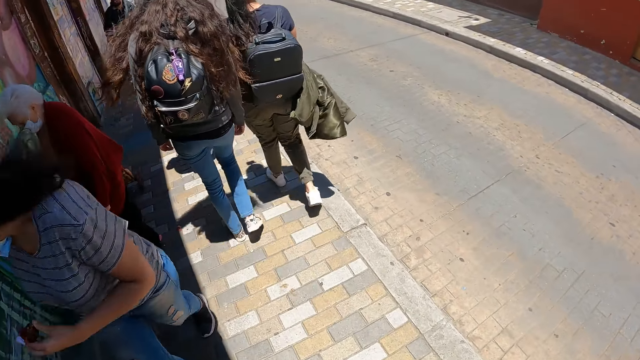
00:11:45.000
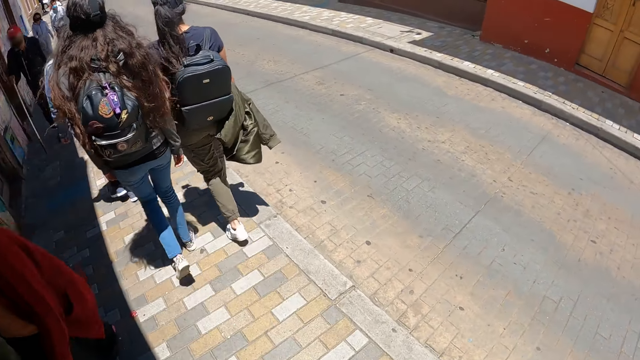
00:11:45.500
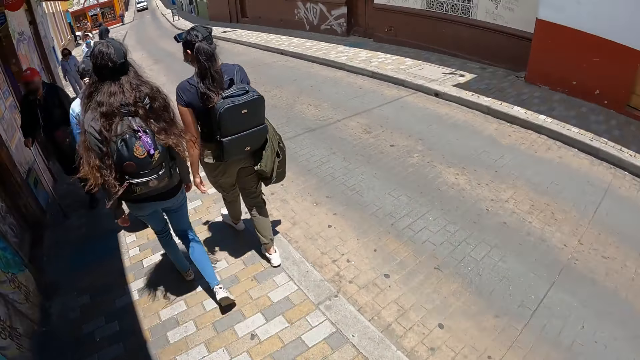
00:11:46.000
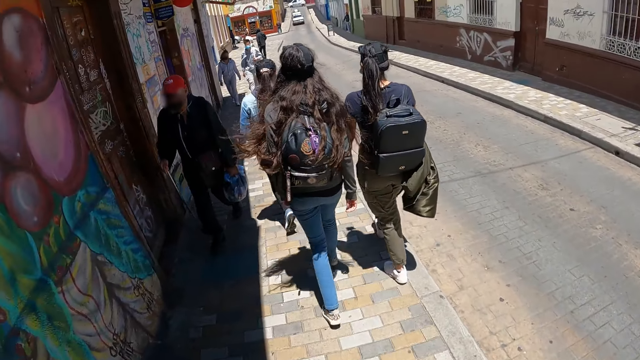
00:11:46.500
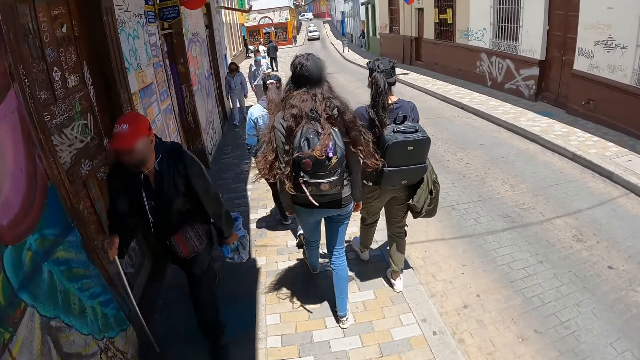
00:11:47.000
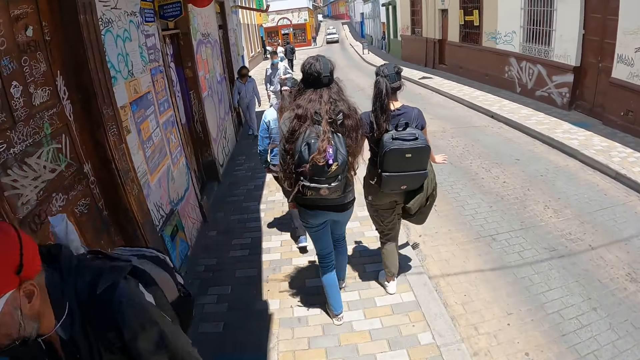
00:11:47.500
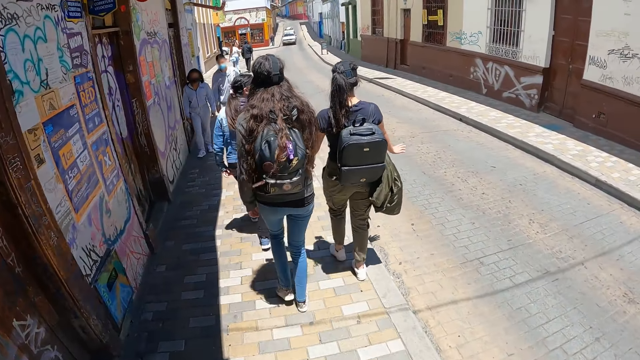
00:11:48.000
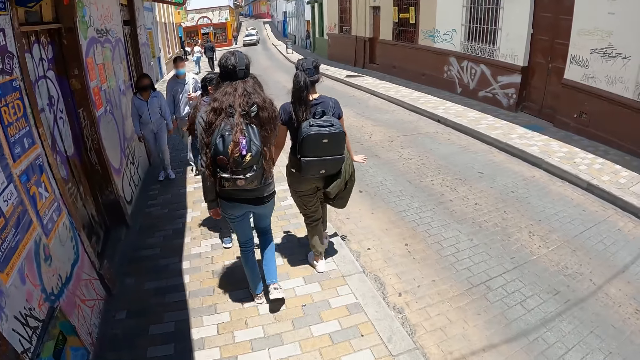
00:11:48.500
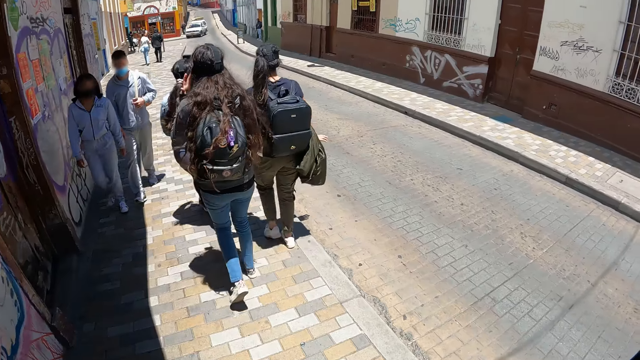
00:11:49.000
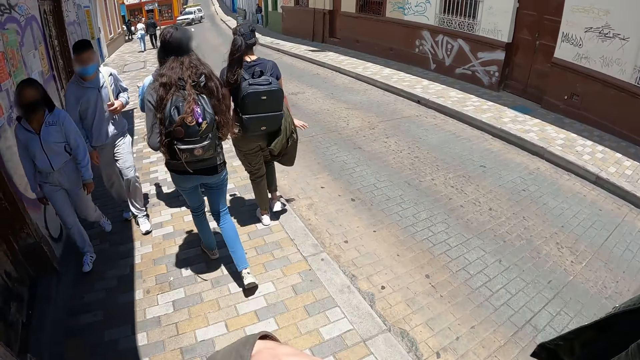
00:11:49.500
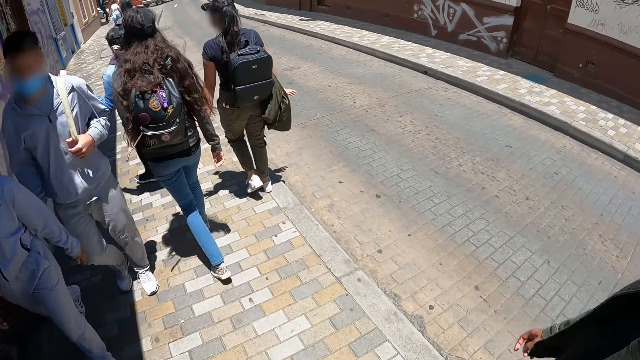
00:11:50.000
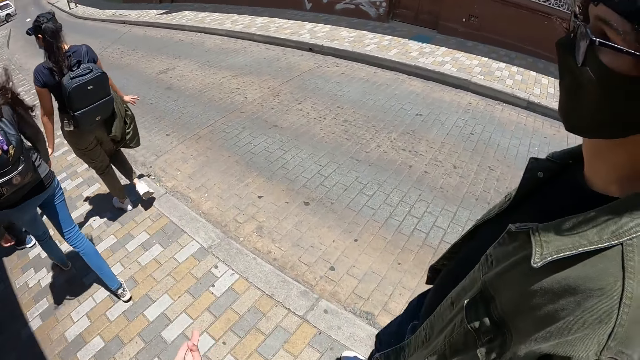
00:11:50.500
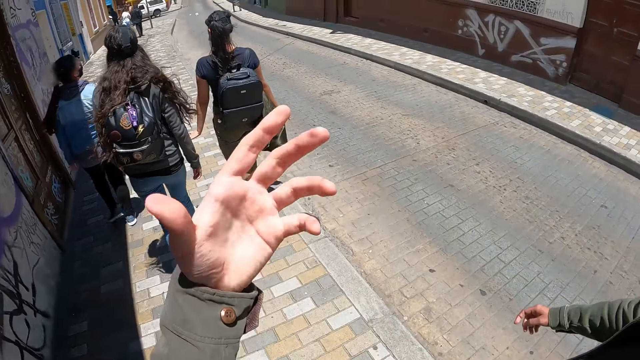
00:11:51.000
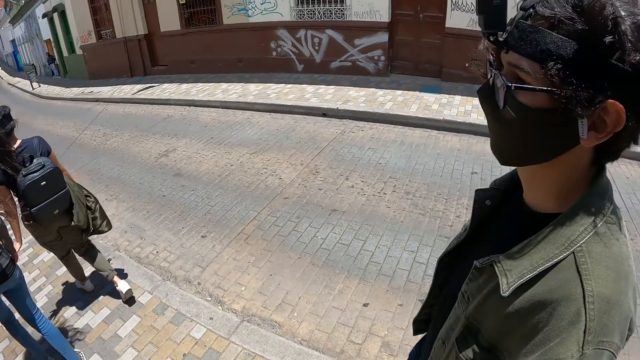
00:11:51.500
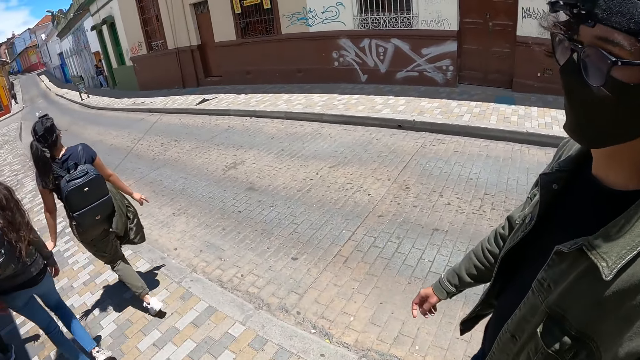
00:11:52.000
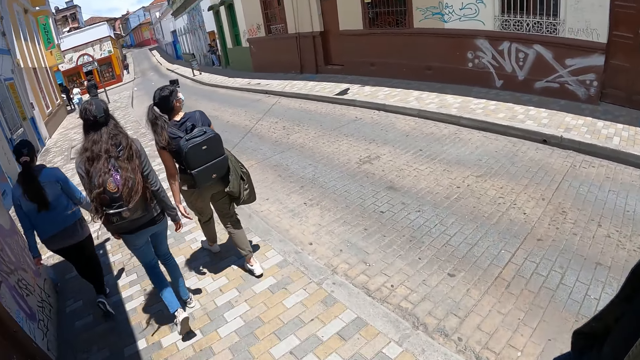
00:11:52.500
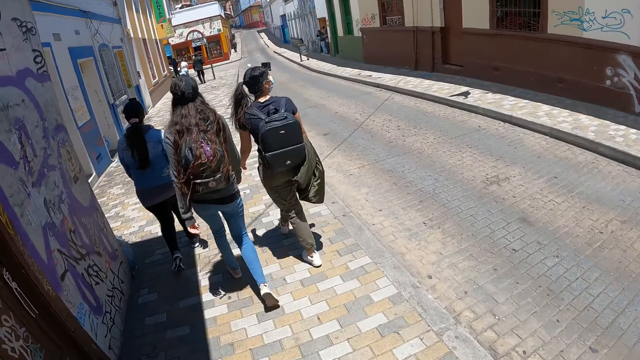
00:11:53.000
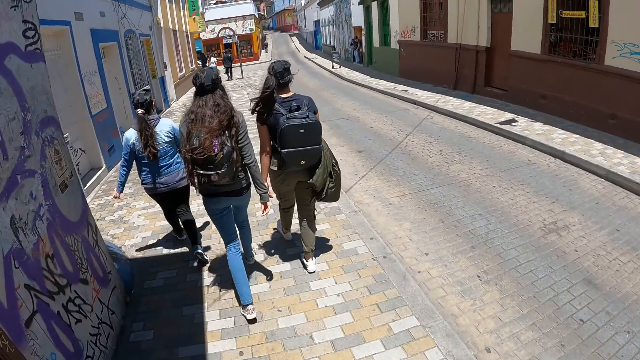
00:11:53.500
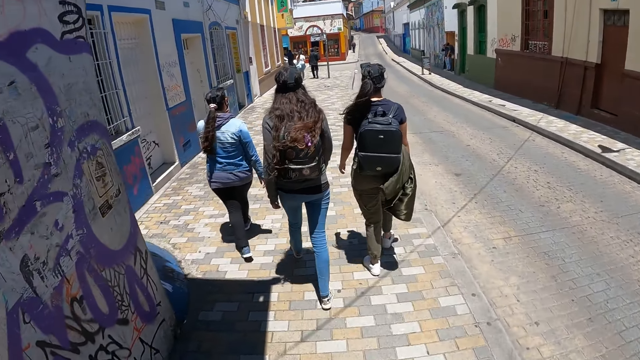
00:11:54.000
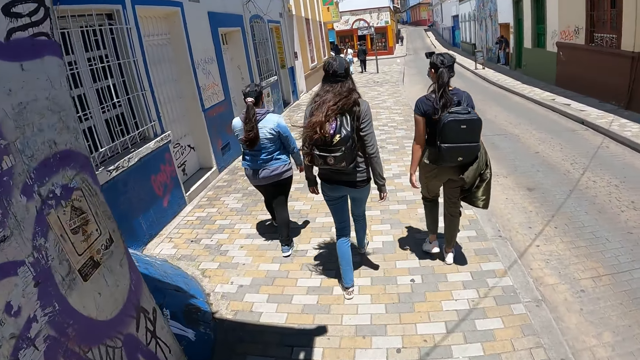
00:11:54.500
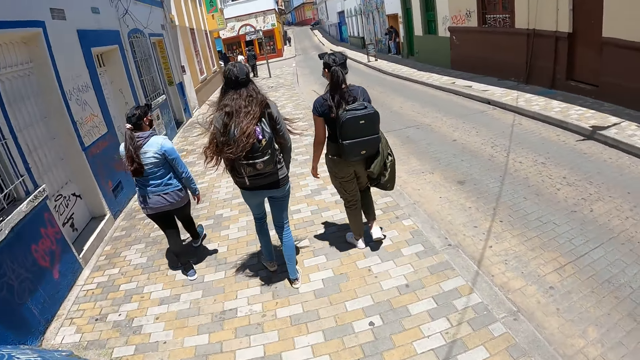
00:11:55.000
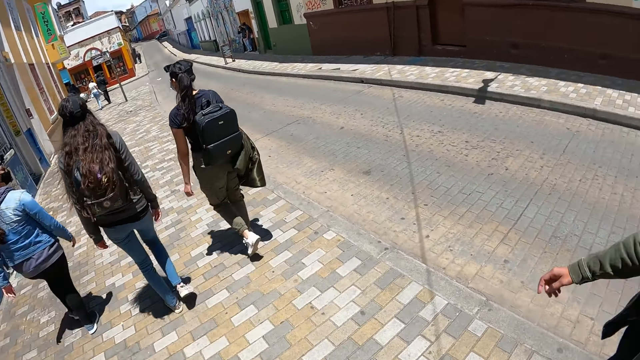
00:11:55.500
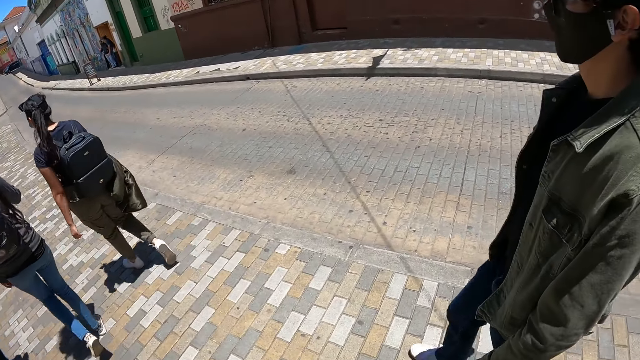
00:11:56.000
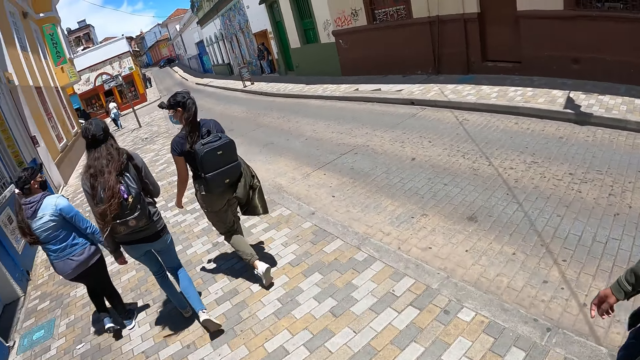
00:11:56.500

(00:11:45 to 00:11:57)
The camera wearer sways their hand.

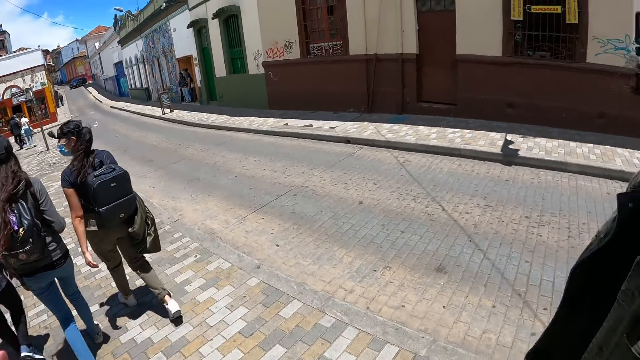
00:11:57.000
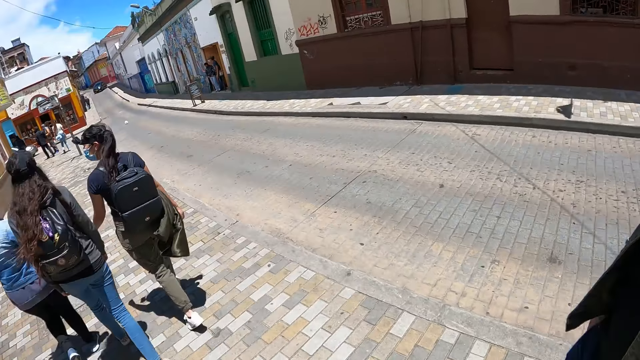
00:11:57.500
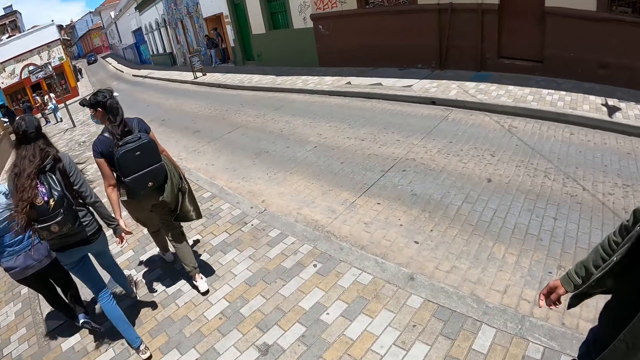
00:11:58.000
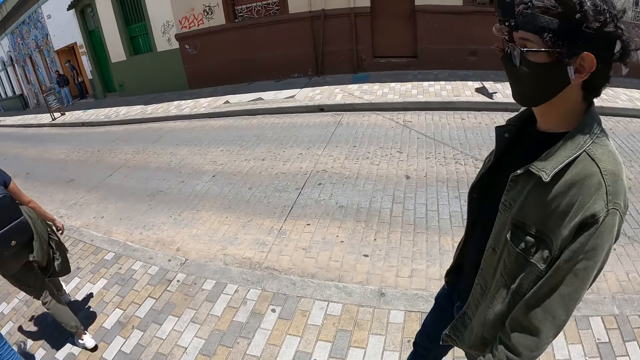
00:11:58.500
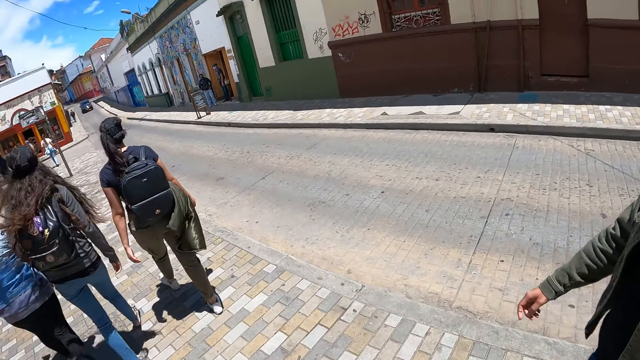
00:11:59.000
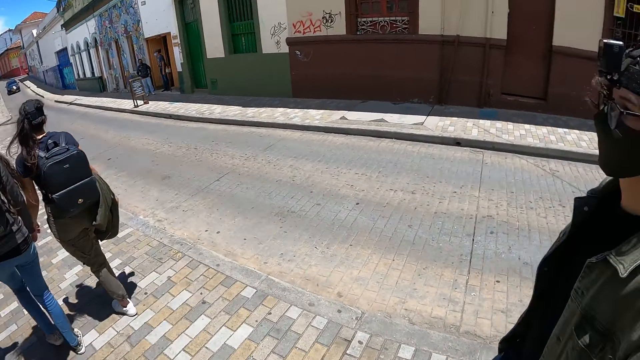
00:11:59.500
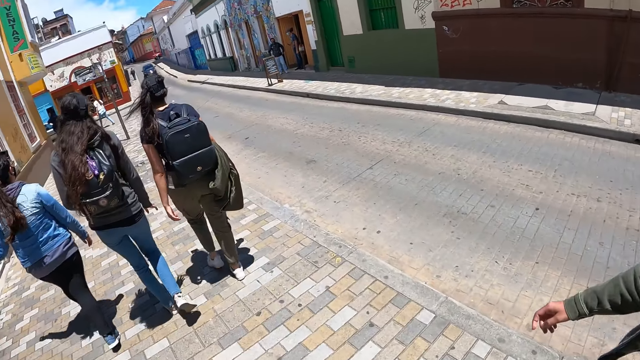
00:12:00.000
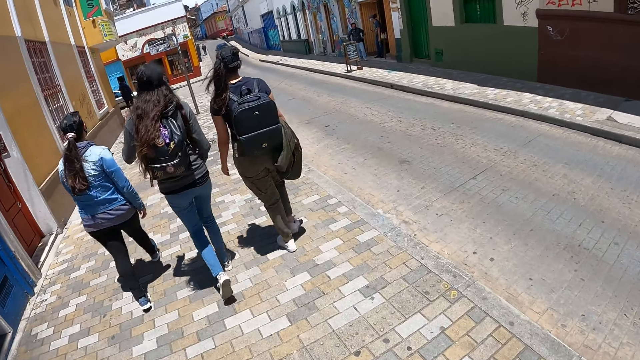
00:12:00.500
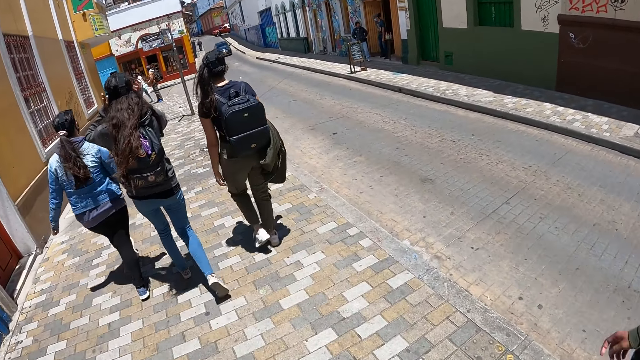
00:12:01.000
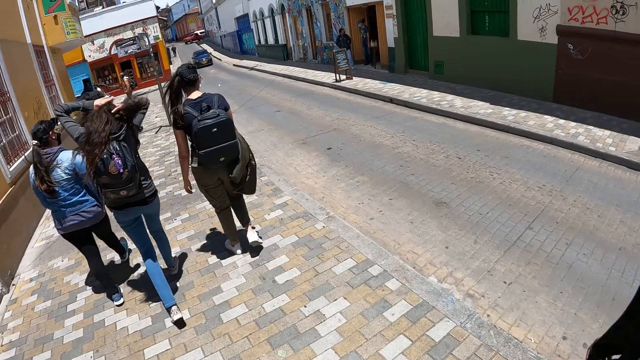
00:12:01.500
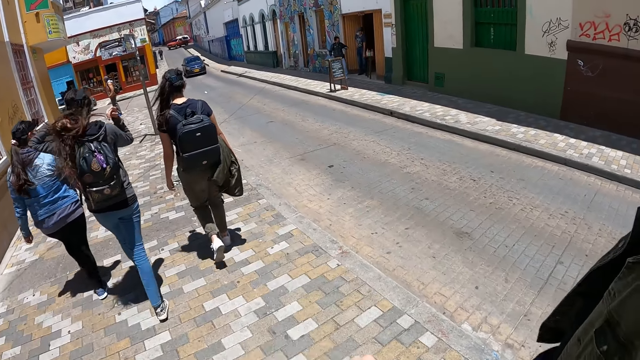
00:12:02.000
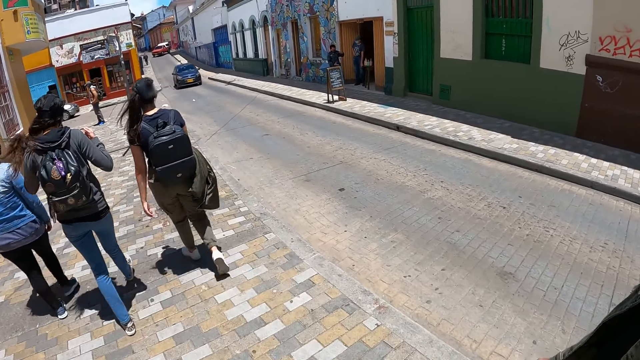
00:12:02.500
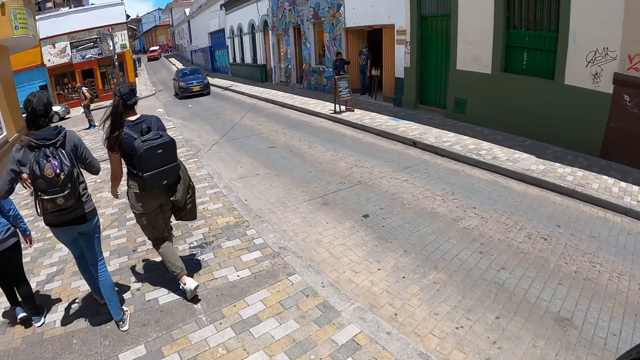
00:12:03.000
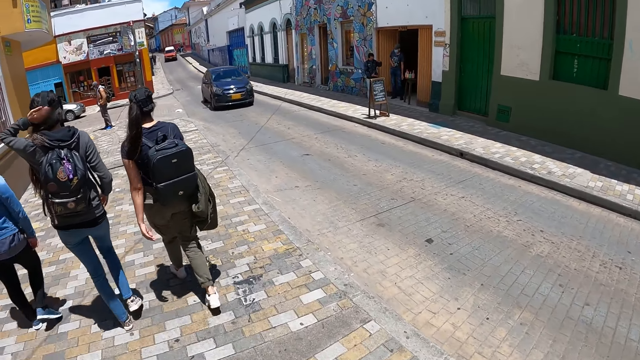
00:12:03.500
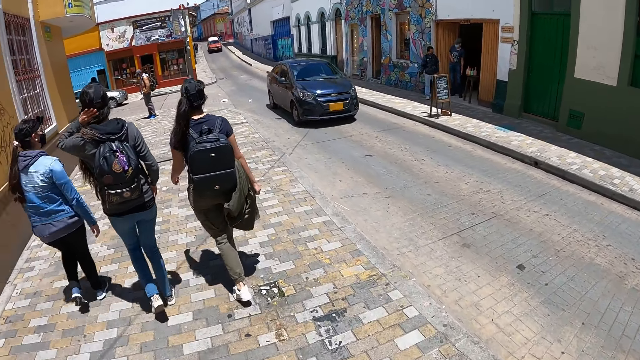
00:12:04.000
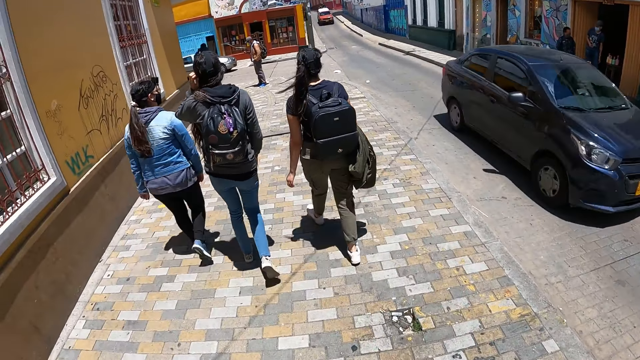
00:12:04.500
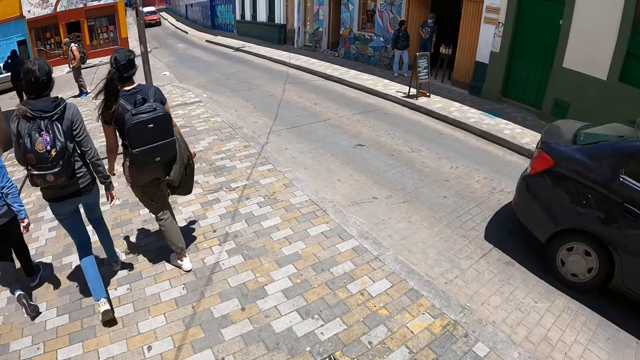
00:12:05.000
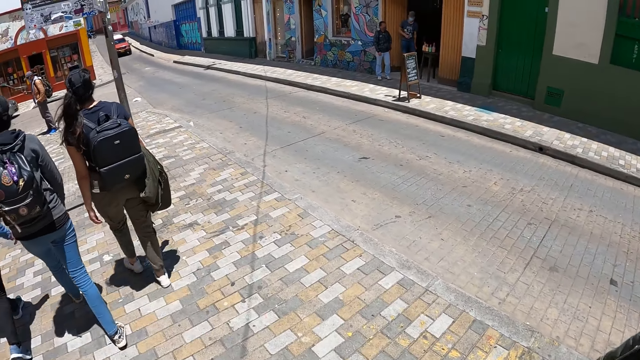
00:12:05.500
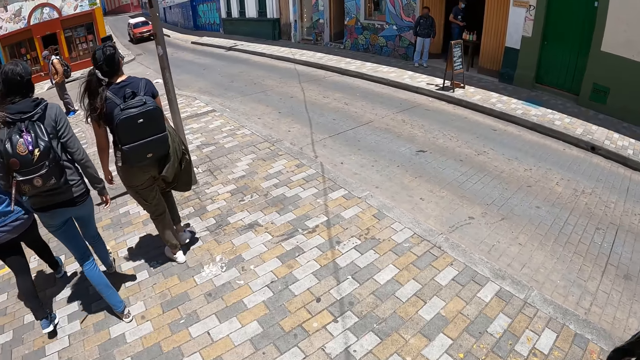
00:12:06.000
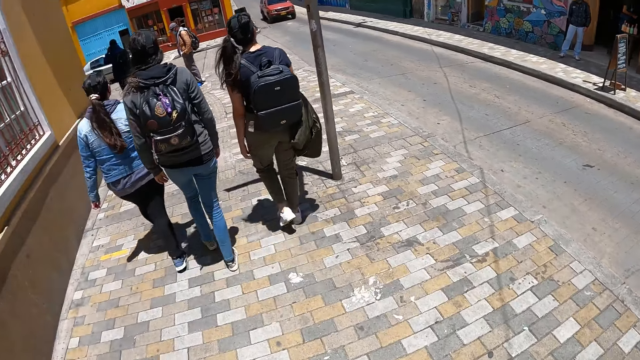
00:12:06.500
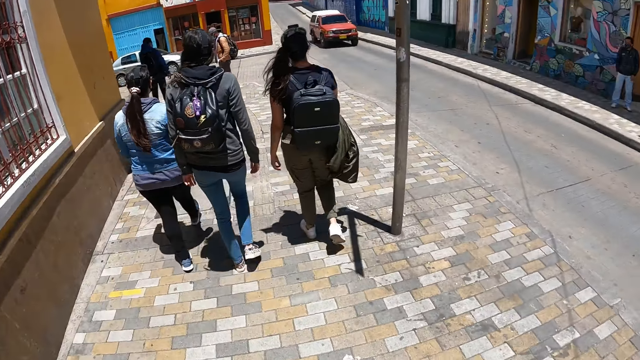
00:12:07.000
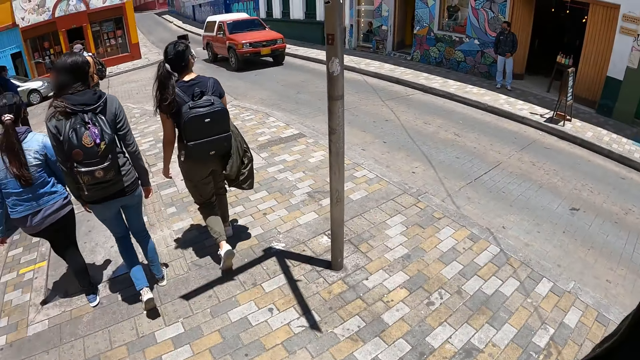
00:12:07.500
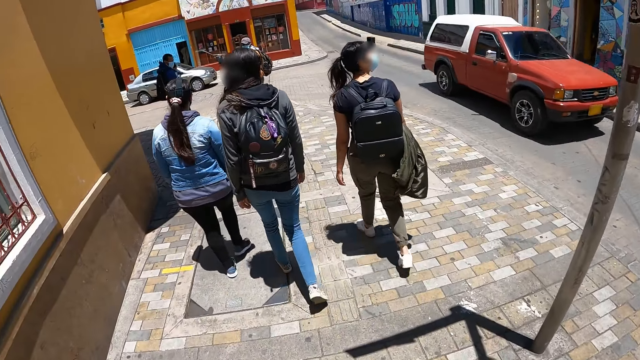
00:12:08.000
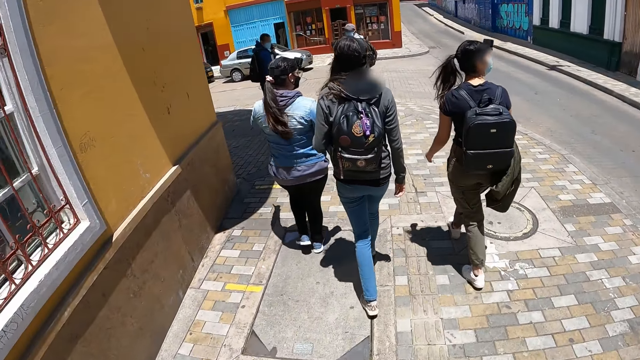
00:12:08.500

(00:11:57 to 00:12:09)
A lady repositions her hair and adjusts the camera.
